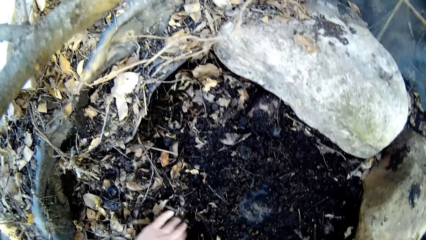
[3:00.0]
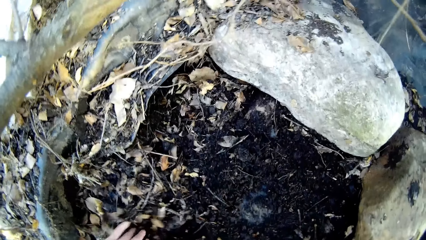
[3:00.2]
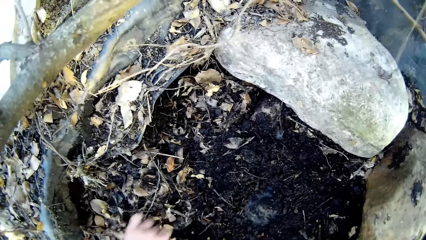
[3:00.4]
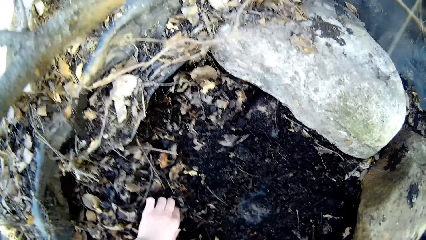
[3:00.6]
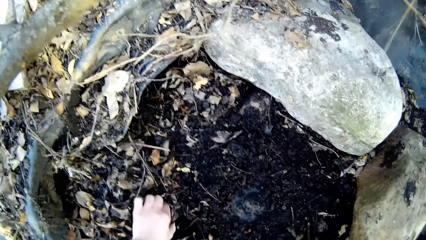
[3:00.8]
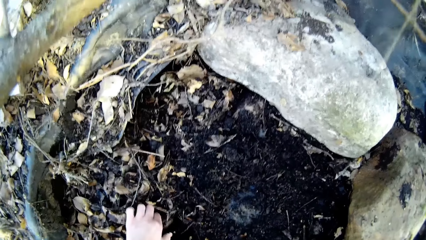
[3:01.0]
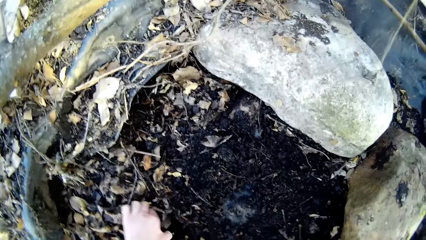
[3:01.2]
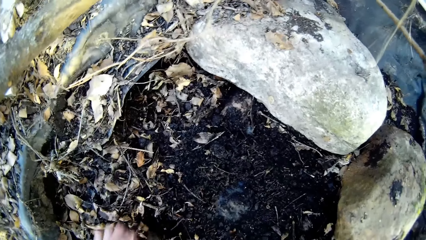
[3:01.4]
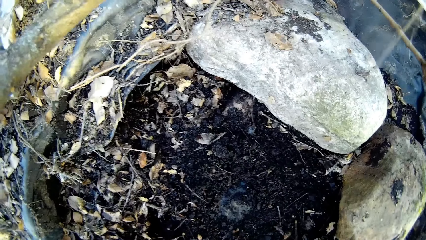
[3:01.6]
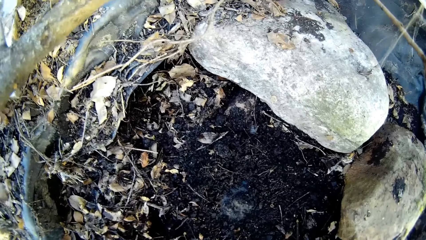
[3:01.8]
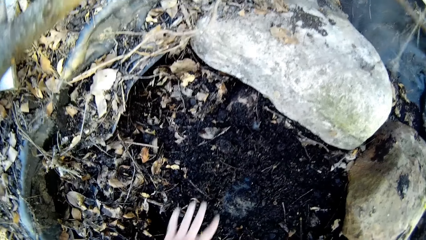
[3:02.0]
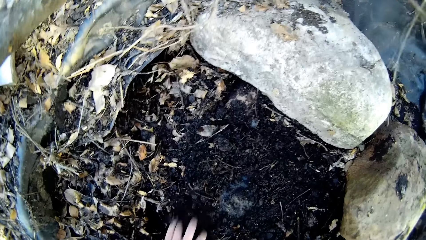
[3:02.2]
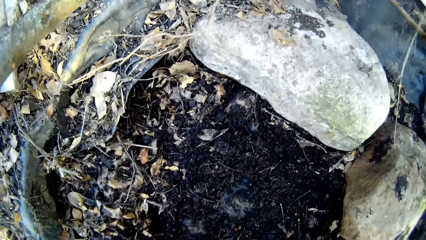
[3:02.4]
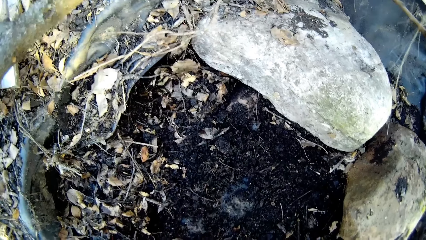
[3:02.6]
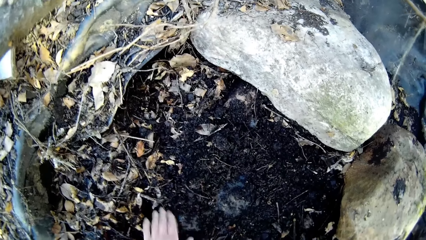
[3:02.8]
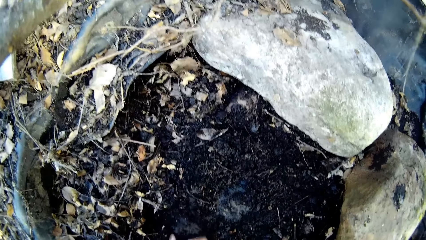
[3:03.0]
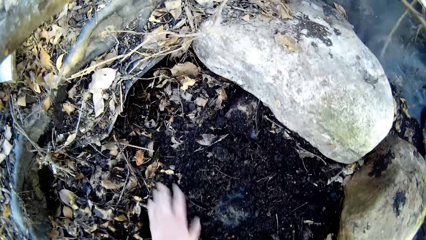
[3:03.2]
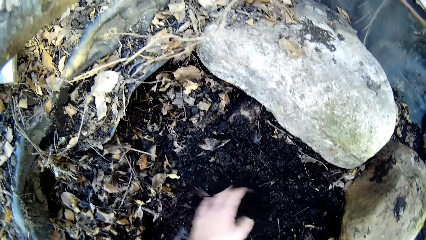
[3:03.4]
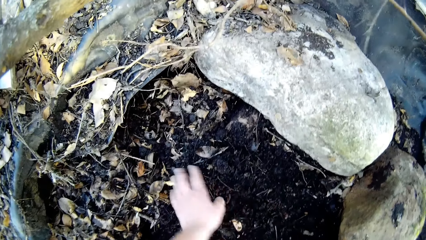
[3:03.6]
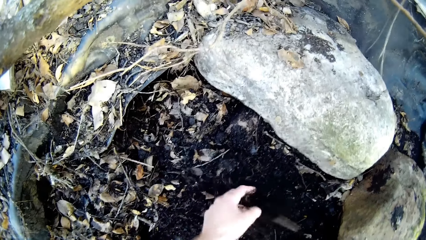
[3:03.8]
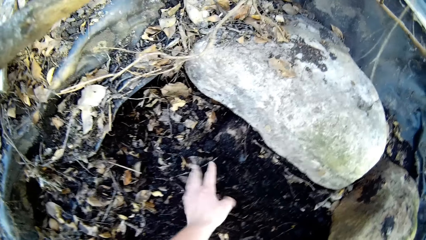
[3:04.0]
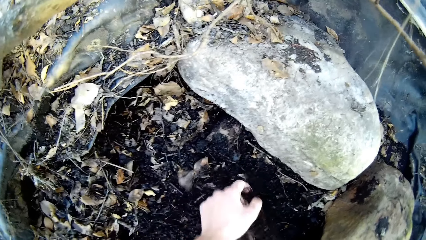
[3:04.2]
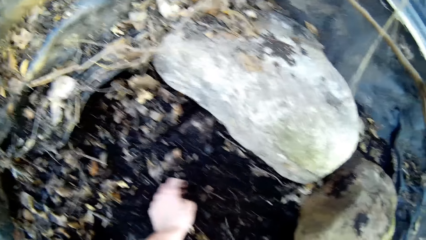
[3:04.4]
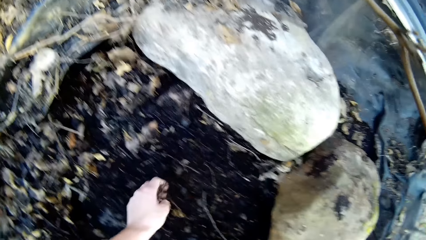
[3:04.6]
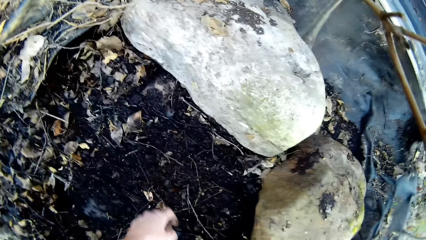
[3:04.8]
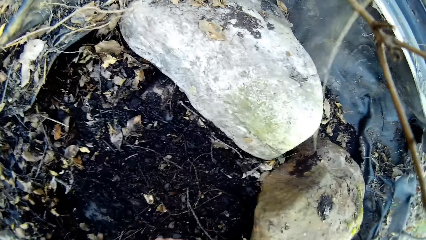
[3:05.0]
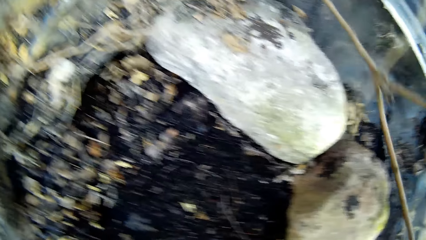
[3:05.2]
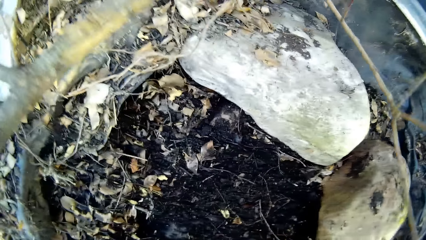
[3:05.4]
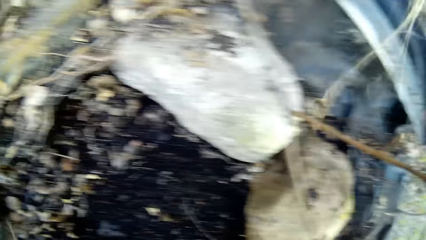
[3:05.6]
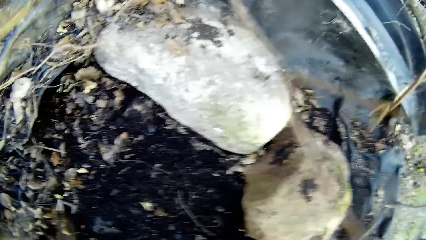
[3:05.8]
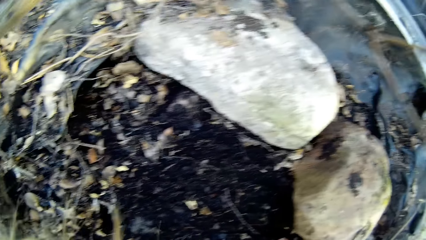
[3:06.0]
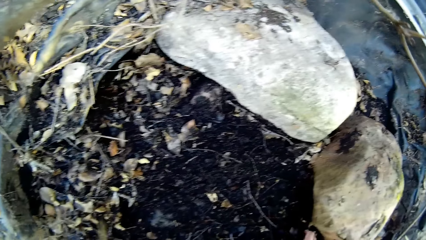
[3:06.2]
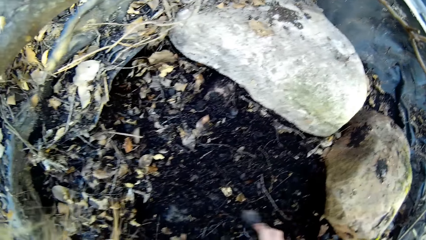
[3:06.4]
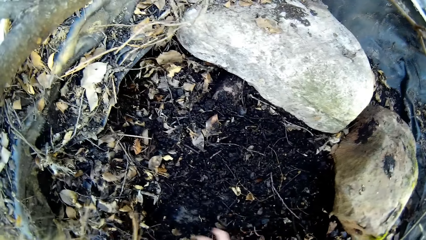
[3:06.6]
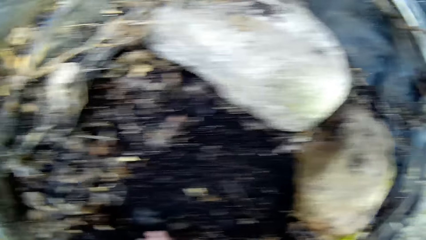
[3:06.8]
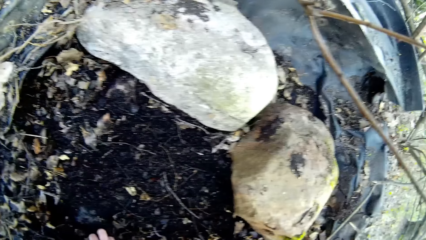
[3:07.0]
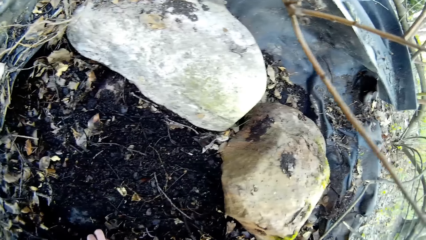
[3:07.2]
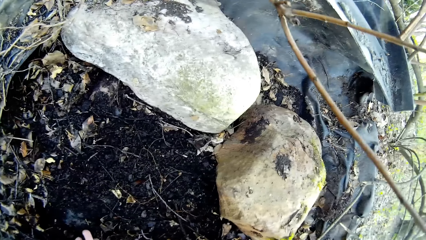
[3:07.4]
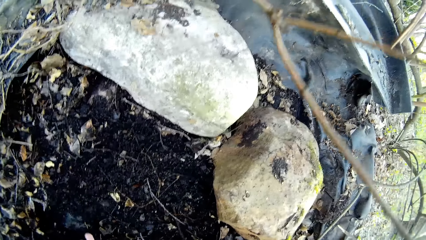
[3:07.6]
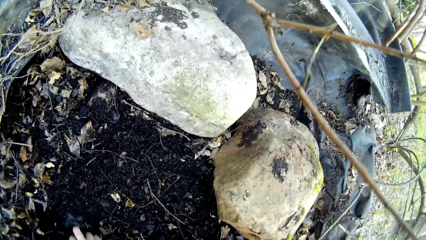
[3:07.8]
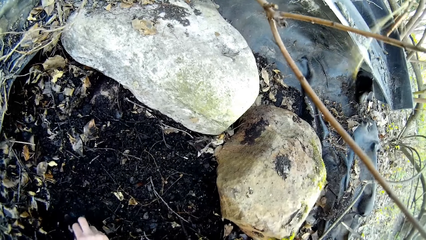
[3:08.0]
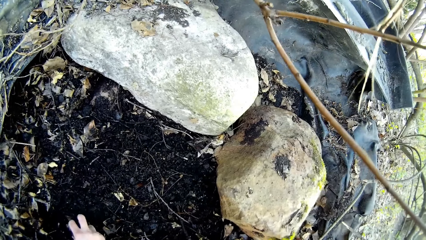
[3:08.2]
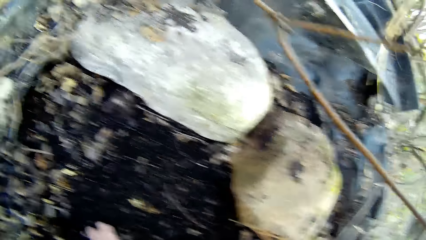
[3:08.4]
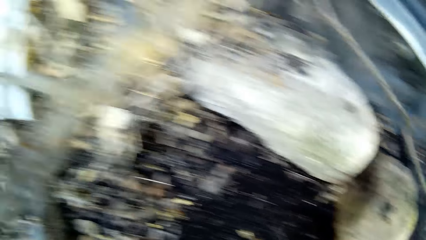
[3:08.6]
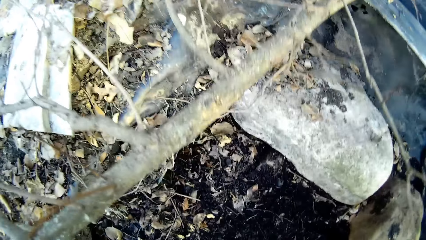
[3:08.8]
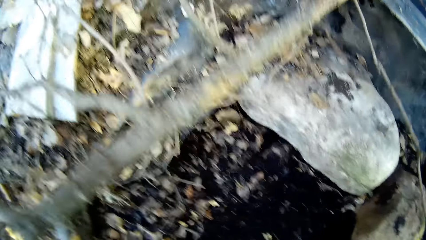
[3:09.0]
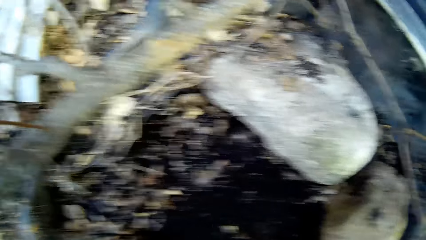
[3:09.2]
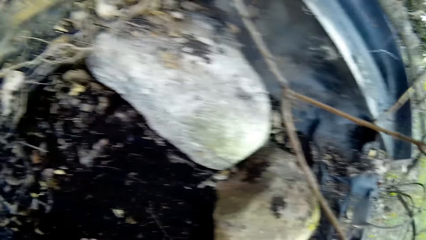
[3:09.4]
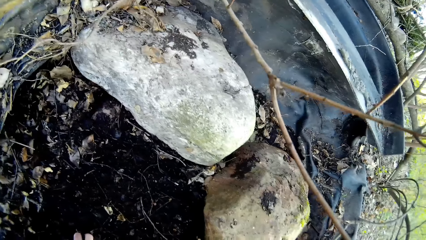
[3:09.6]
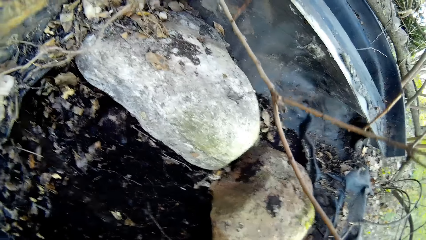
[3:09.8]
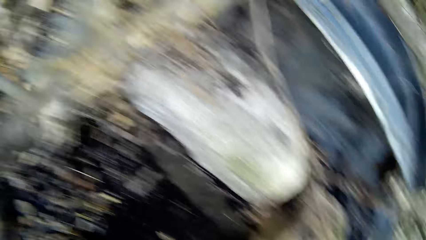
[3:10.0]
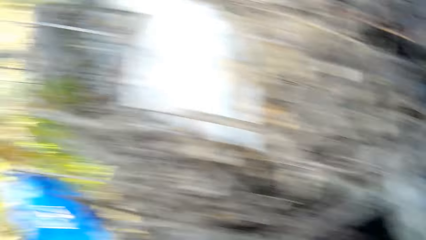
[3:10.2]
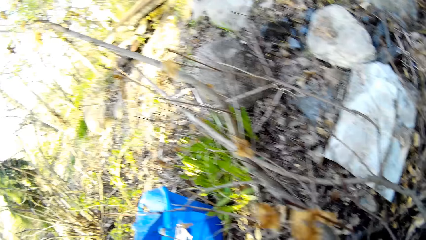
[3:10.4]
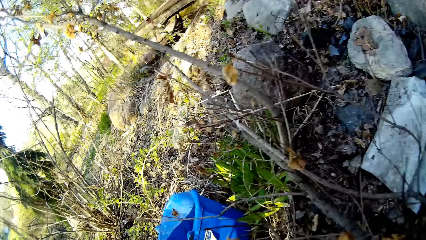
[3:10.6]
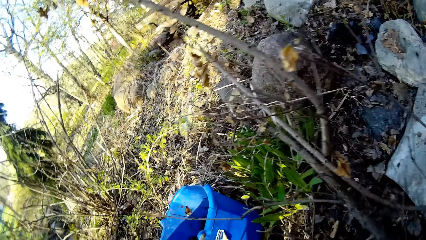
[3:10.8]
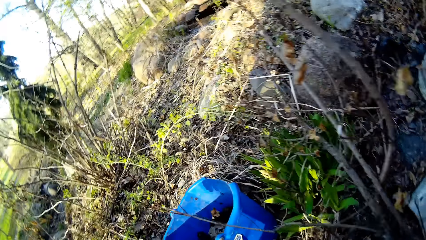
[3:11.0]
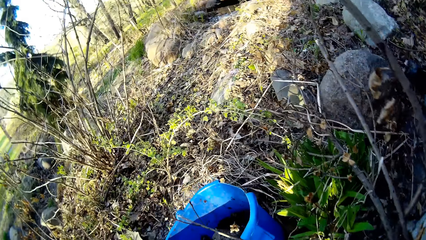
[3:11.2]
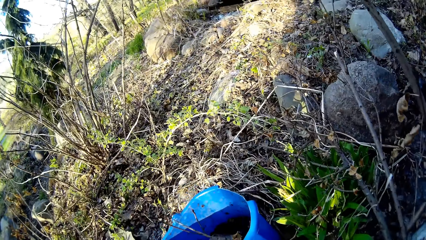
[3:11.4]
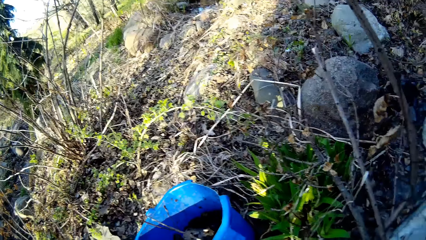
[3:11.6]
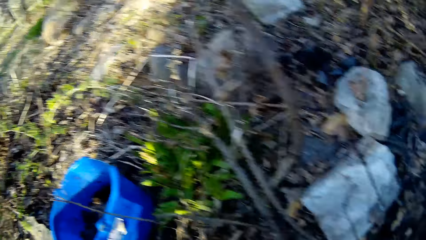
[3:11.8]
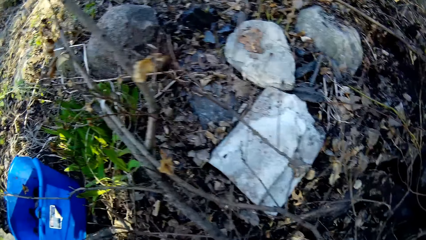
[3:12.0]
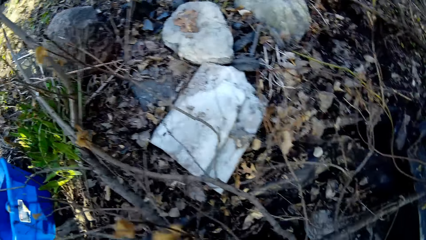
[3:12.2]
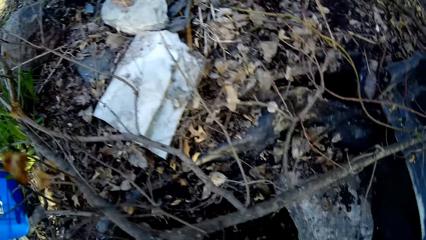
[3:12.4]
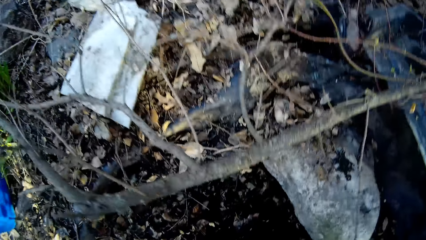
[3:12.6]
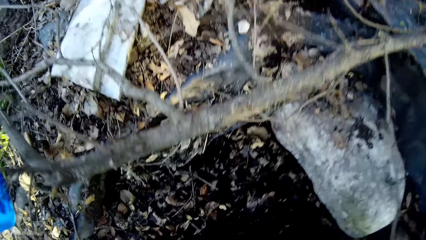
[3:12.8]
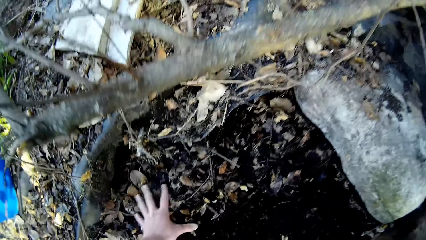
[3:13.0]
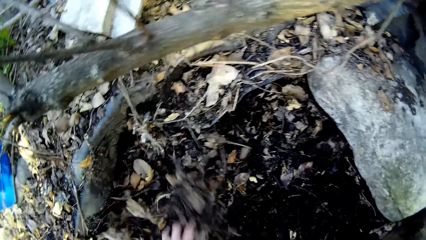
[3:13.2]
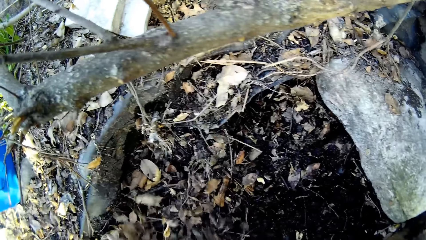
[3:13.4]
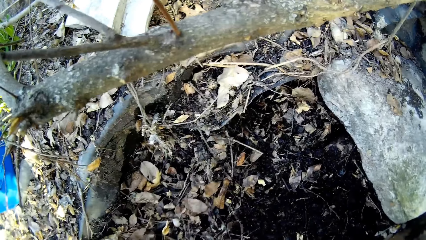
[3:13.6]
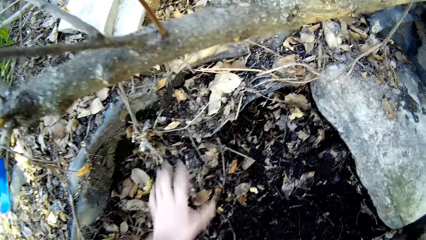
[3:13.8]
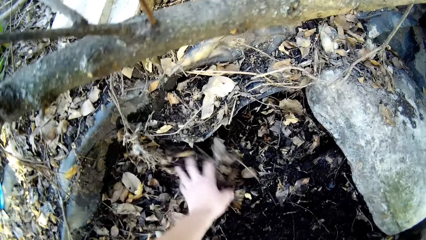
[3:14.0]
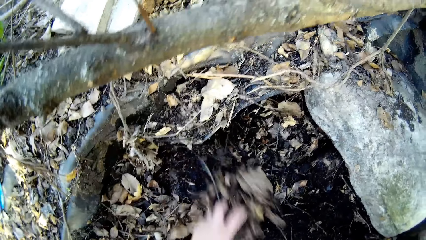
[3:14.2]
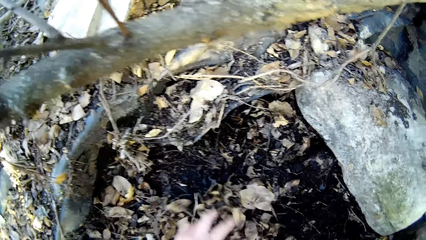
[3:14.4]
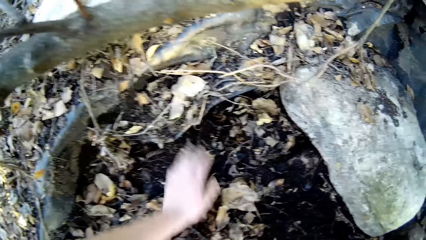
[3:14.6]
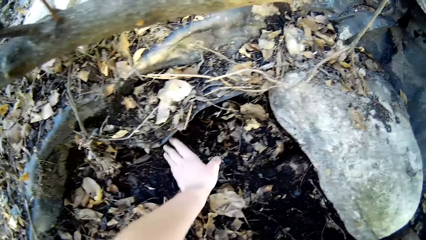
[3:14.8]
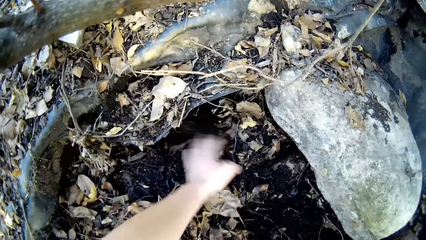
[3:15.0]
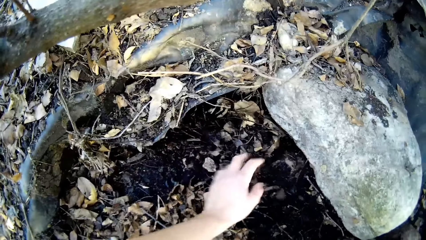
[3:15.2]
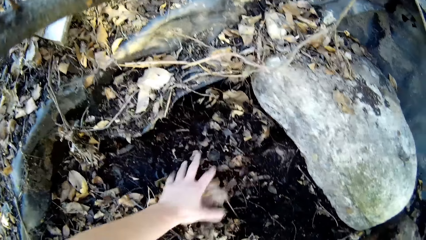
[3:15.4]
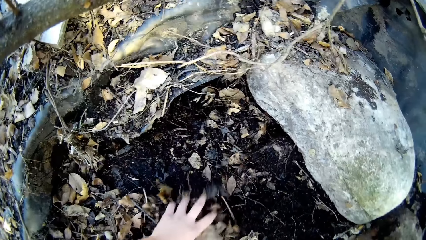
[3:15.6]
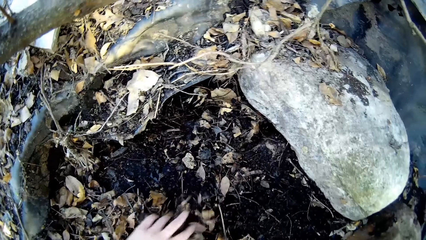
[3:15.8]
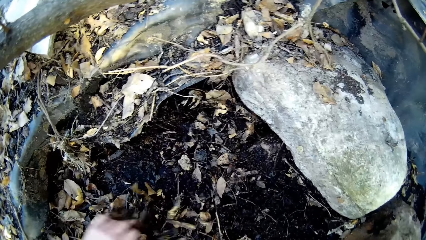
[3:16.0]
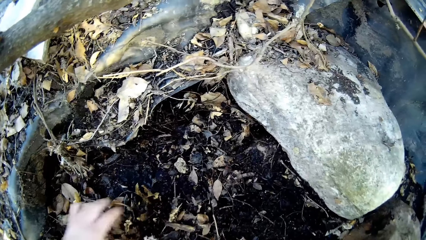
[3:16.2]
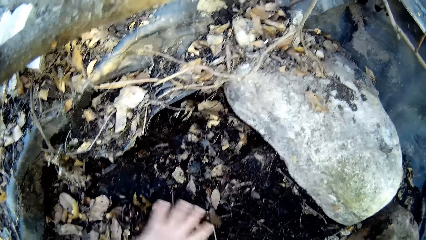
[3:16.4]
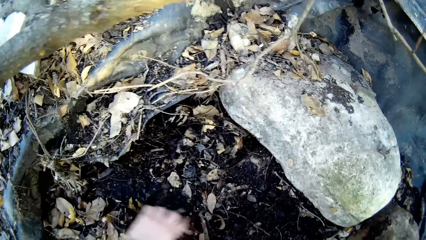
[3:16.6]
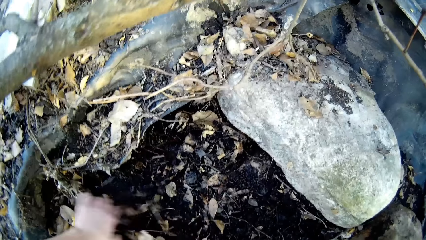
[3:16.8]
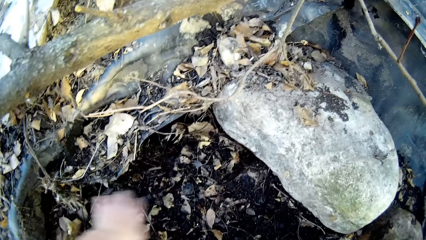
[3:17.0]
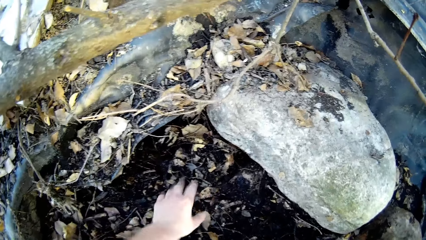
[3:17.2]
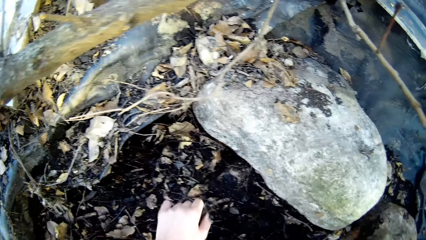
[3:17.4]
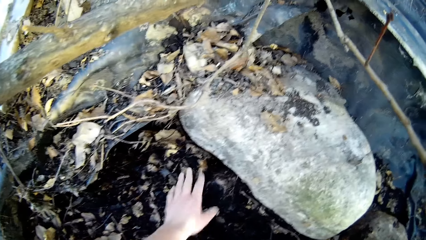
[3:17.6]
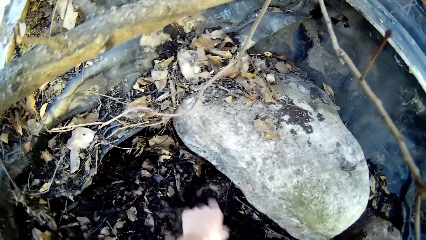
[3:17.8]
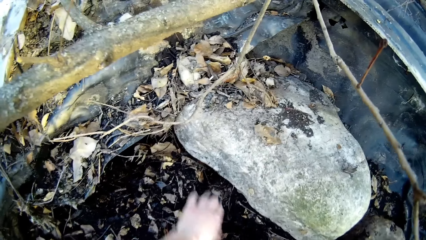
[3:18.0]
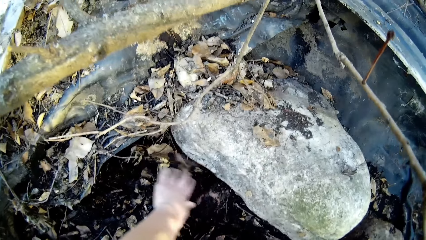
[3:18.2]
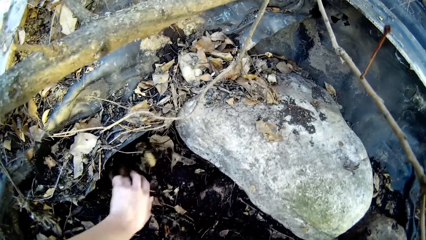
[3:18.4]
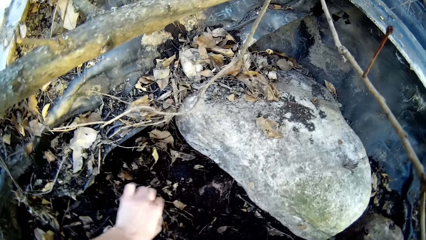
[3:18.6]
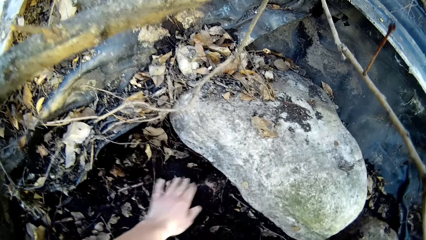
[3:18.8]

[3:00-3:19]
The camera wearer picks a stone from the ground with her left hand. She sifts through the dirt with her left hand. She sifts through the dirt with her left hand again.
